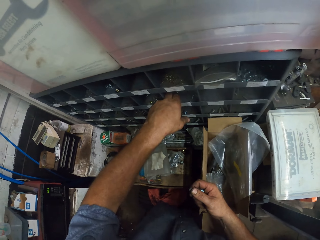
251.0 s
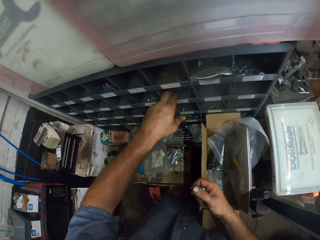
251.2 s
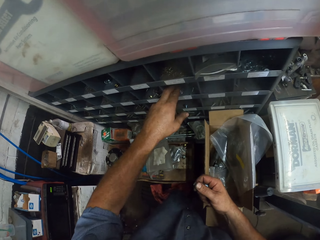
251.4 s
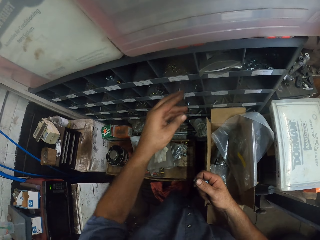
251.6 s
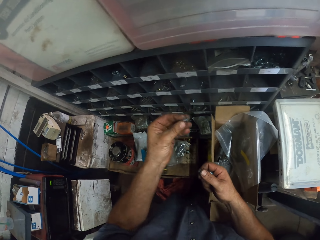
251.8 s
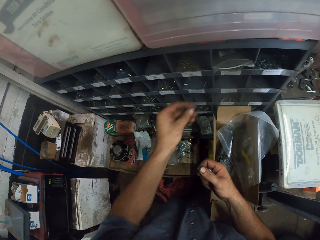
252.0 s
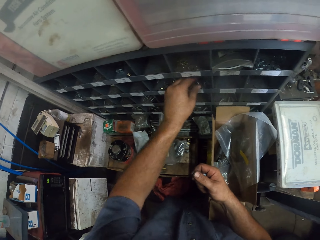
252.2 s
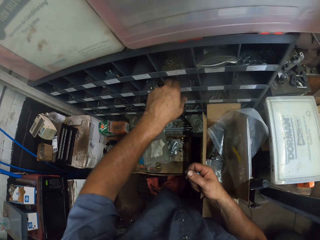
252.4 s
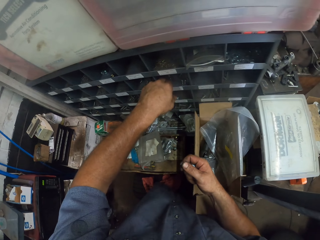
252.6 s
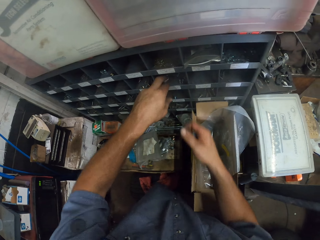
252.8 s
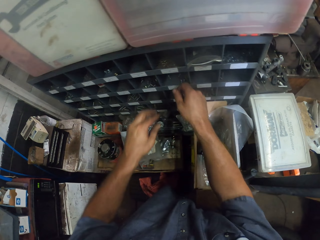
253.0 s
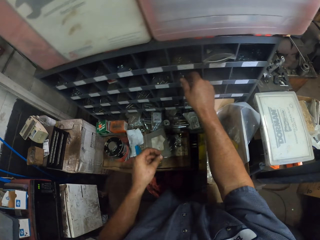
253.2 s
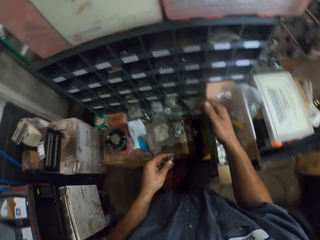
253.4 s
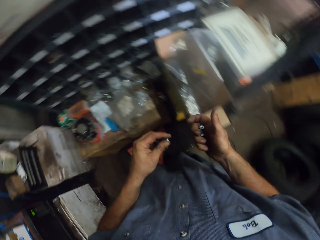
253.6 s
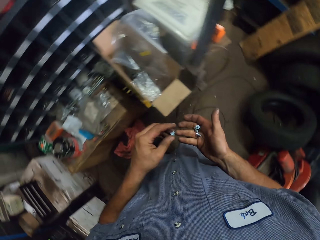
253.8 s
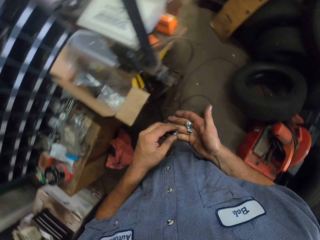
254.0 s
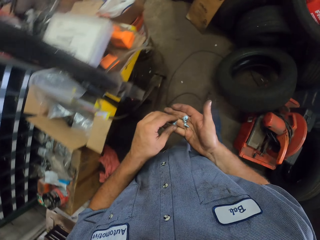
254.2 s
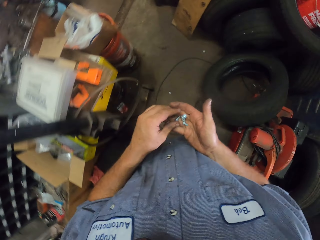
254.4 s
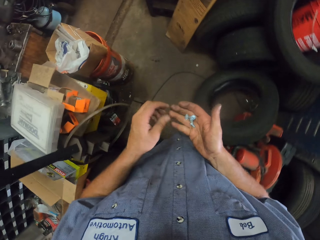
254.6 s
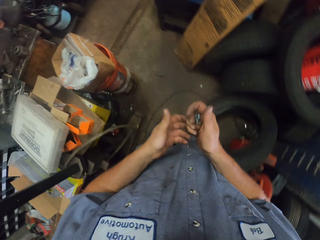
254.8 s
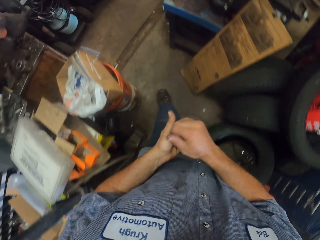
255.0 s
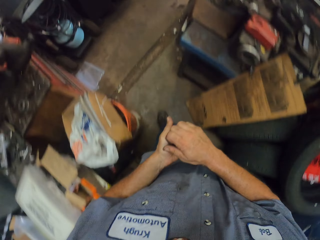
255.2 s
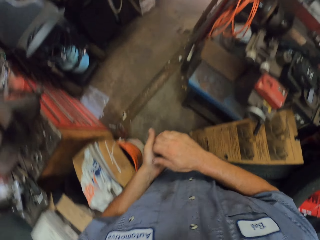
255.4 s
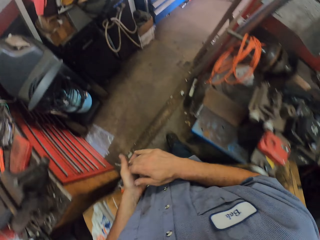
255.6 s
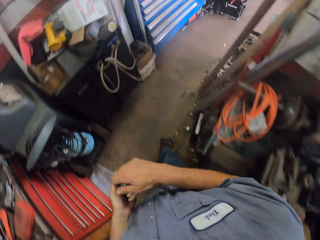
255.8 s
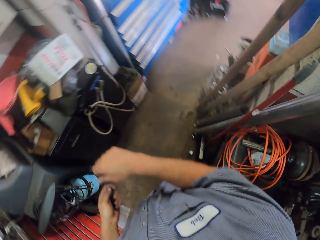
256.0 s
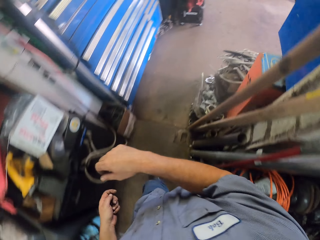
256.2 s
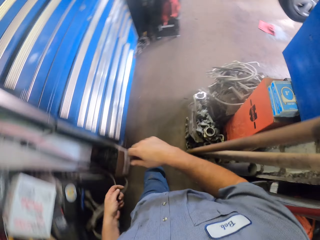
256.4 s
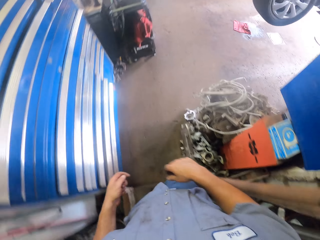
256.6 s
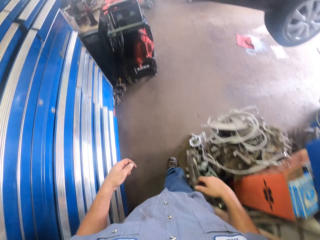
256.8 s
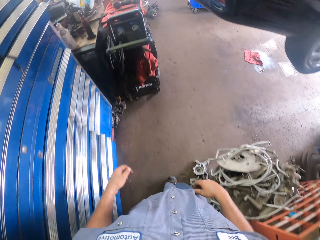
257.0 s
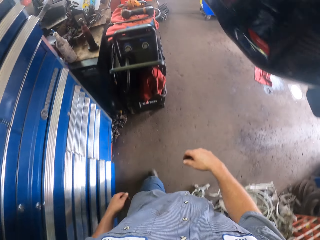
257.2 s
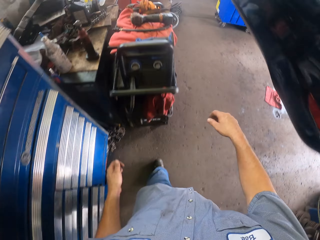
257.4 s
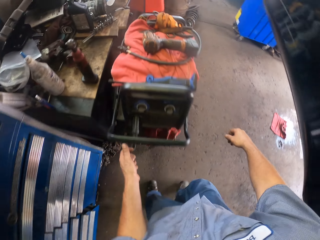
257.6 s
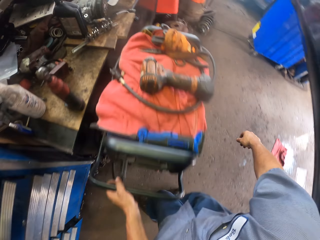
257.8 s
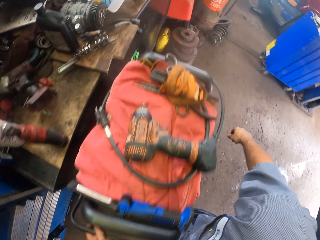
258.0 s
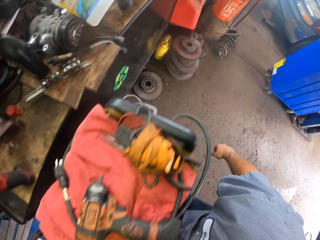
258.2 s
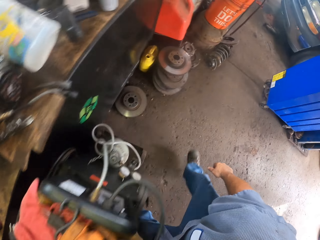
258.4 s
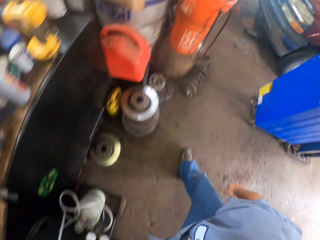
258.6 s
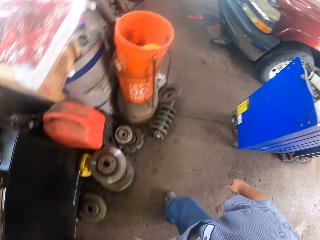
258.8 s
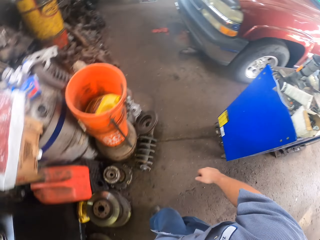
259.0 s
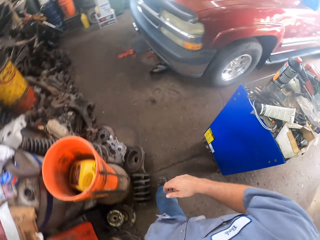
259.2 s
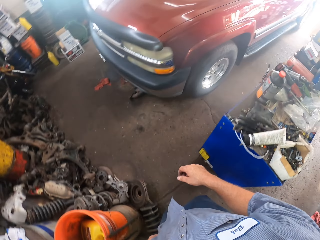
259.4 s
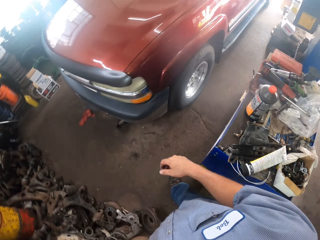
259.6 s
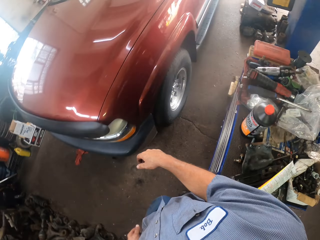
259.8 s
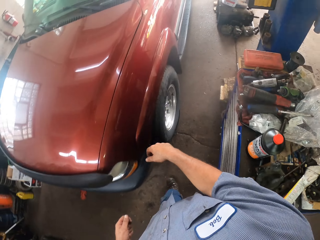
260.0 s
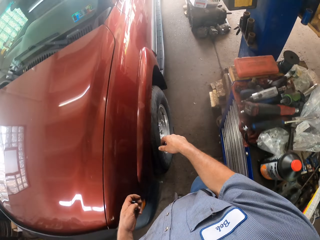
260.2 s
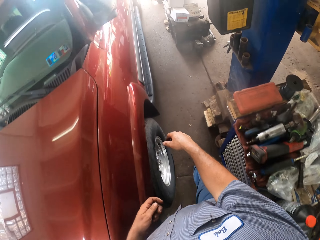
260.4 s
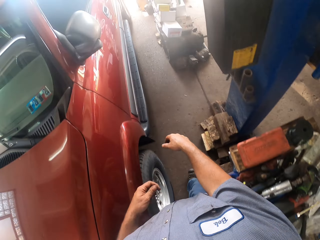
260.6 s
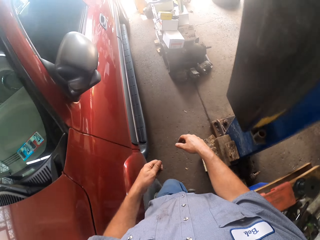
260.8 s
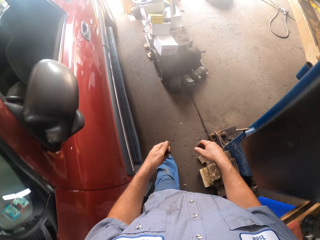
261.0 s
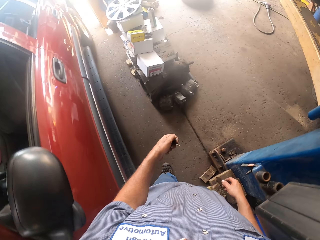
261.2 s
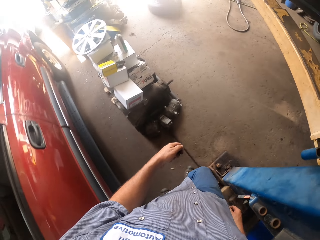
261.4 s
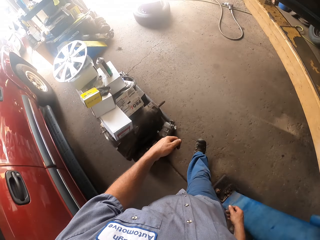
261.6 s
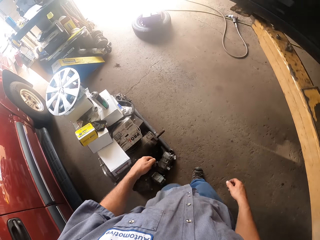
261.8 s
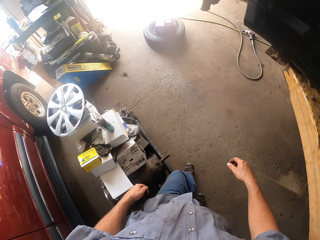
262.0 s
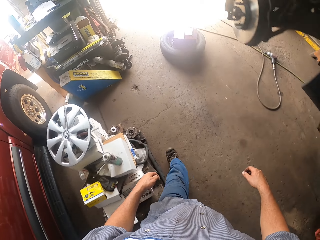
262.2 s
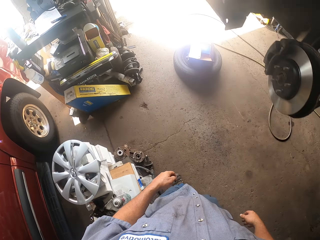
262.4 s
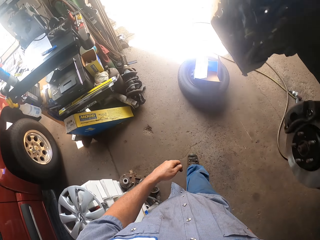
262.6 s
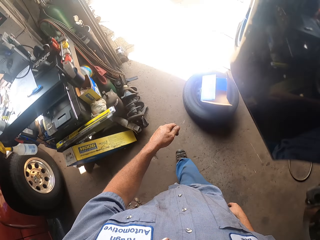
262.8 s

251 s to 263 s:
The camera wearer puts a bolt in the shelf. They walk around with the screws.

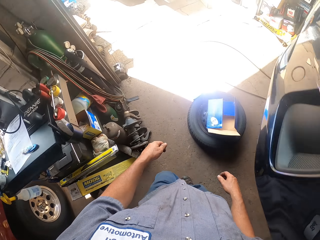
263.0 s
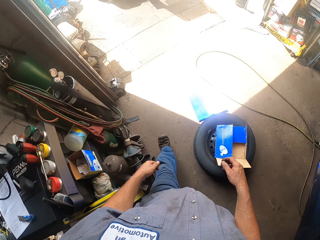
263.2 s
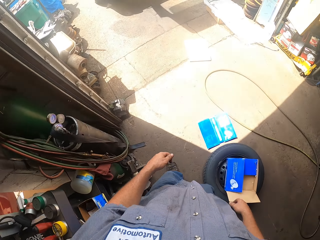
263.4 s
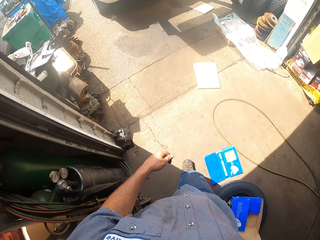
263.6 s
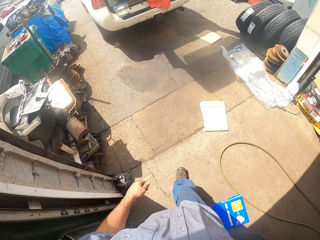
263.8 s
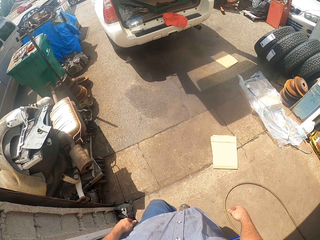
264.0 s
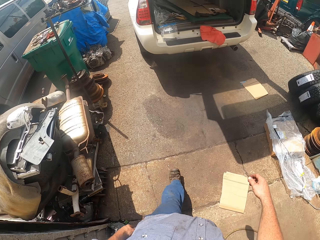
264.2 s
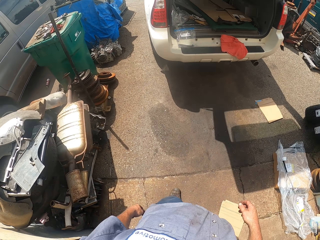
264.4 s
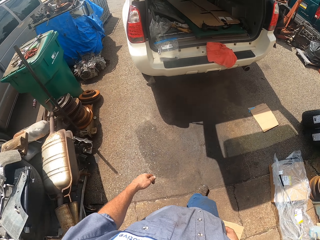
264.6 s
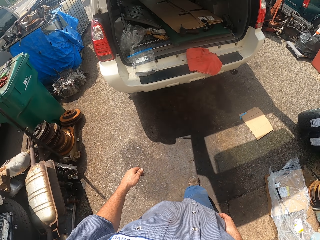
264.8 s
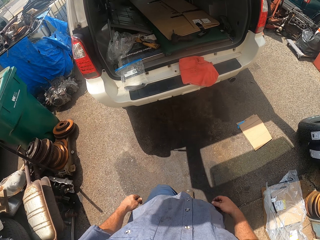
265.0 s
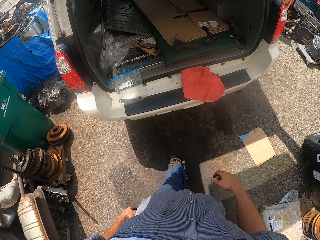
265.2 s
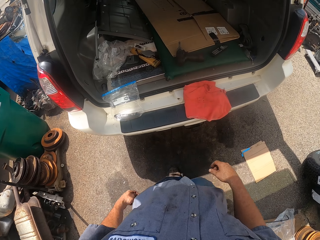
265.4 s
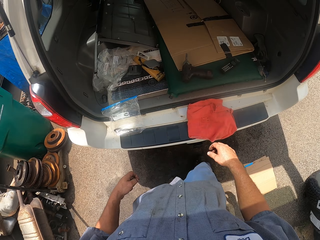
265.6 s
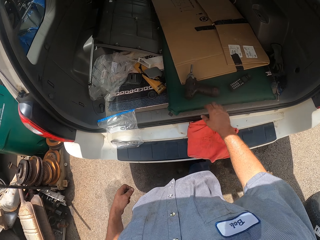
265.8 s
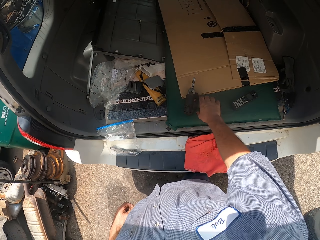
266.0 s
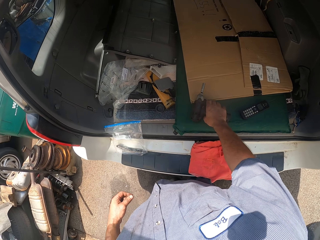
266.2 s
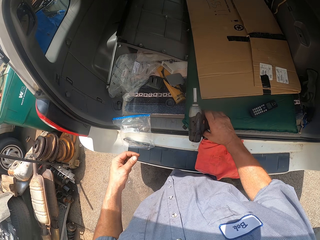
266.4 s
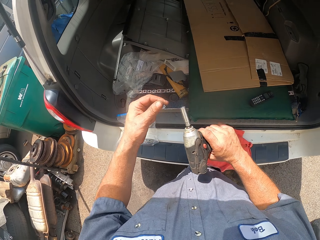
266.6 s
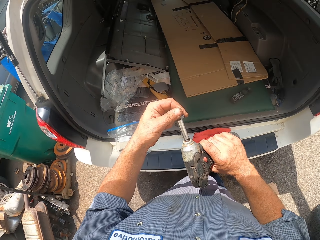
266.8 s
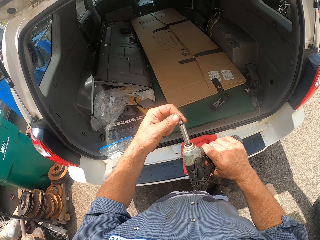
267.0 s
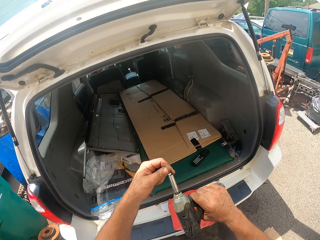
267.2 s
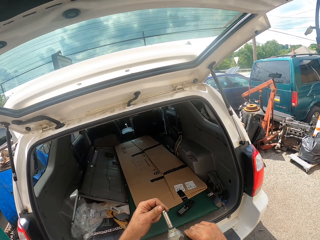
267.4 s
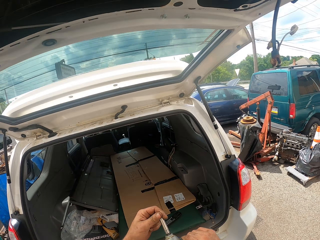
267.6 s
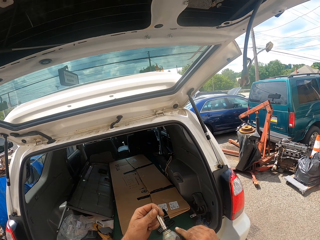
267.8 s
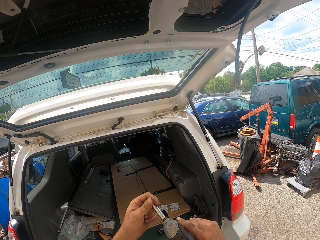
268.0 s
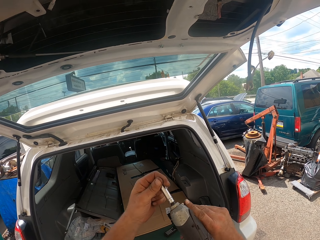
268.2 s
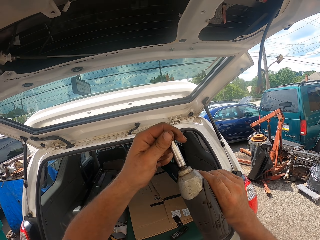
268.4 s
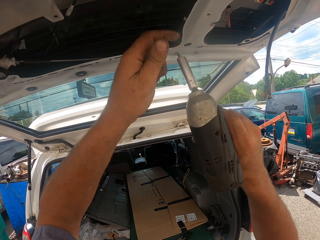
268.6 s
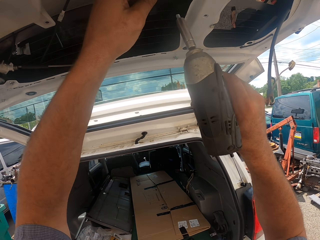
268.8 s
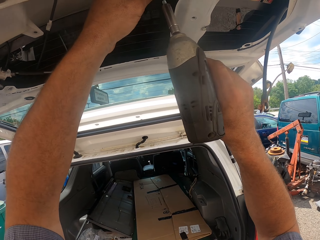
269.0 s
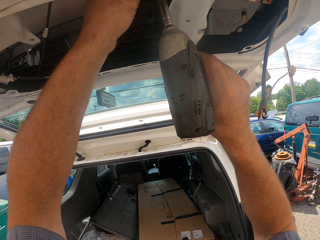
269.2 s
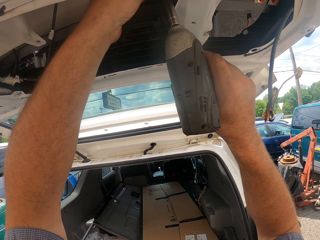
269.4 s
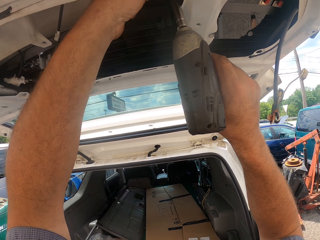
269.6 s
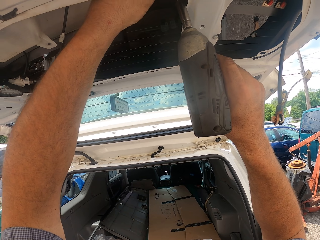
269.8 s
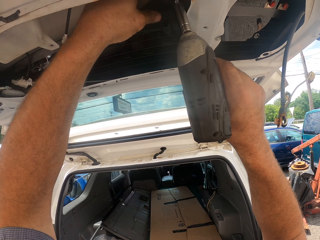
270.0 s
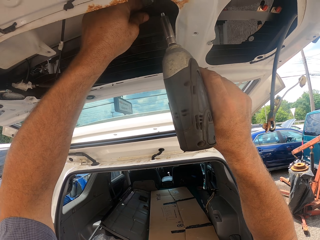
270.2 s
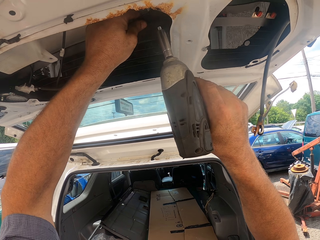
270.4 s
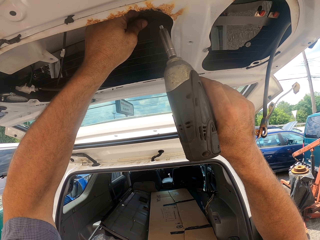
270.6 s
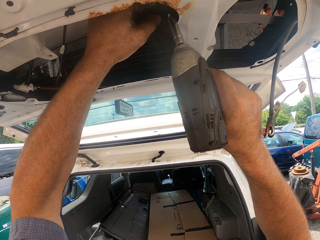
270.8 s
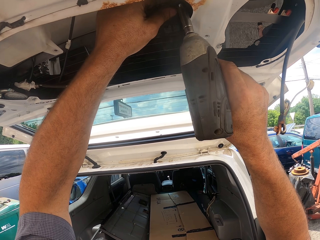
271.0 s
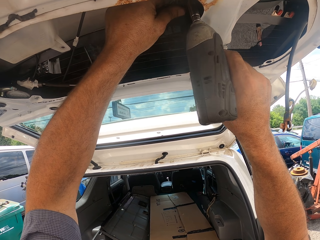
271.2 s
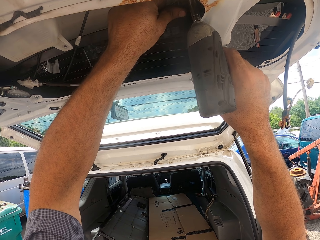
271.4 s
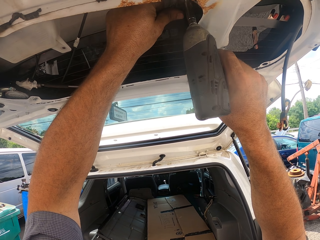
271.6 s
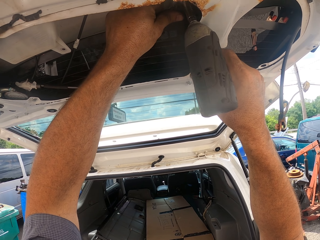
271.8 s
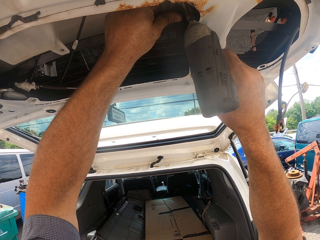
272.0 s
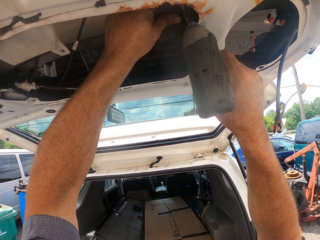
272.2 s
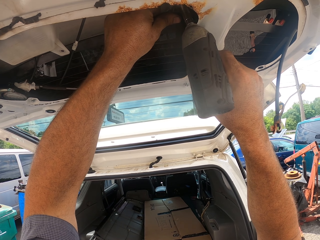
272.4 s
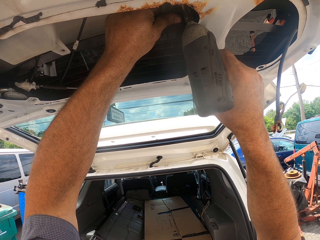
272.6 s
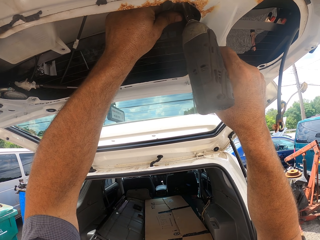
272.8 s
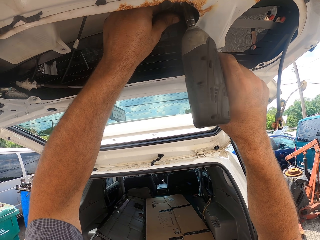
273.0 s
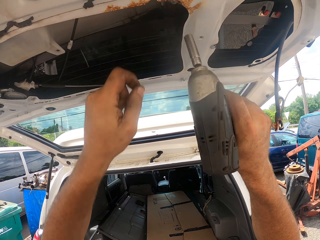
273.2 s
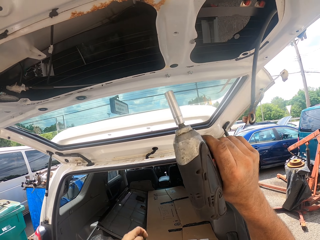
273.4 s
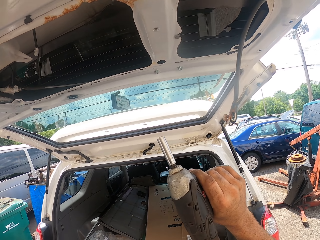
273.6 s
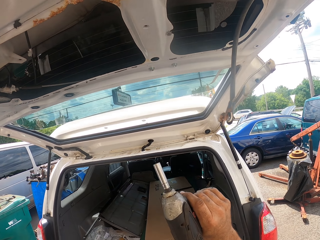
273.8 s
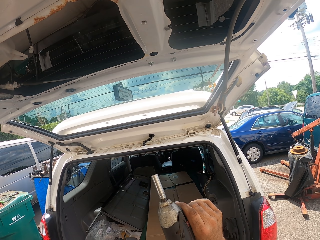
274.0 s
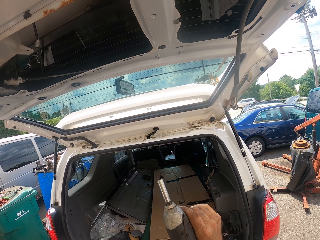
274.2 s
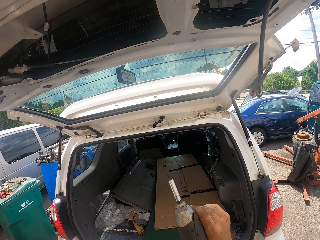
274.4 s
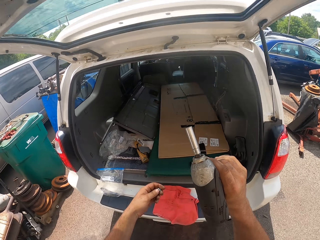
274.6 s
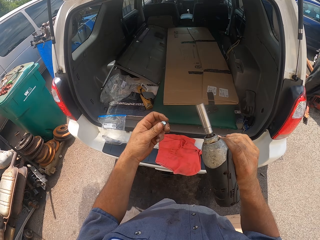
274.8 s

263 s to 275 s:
The camera wearer takes an impact wrench from the trunk. They place a bolt in the impact wrench. They fix a screw on the car boot. They pull a car glass. They tighten a bolt with the impact wrench.
